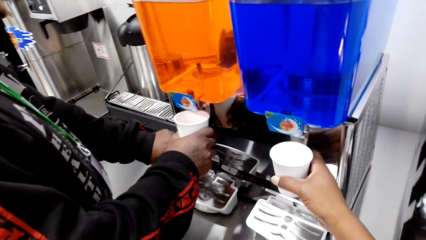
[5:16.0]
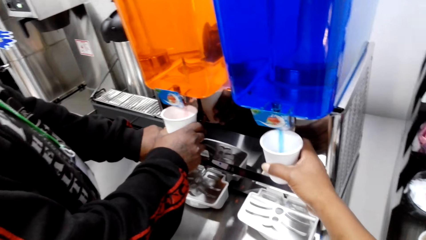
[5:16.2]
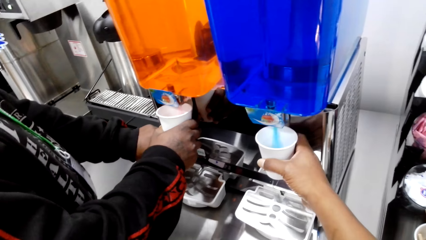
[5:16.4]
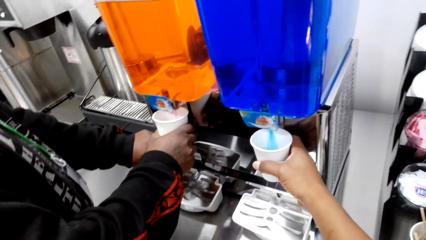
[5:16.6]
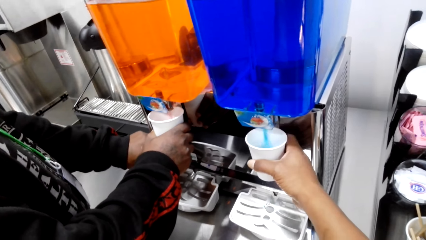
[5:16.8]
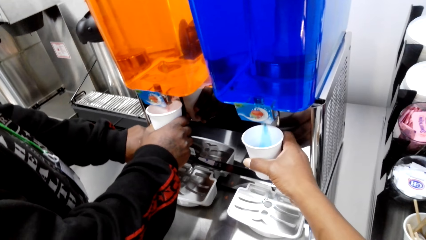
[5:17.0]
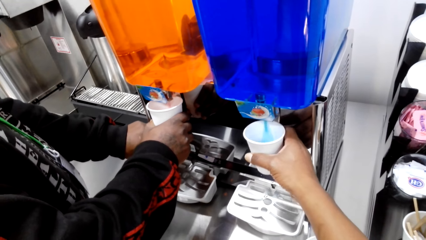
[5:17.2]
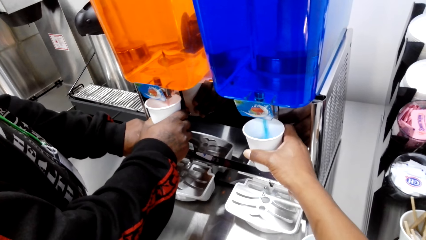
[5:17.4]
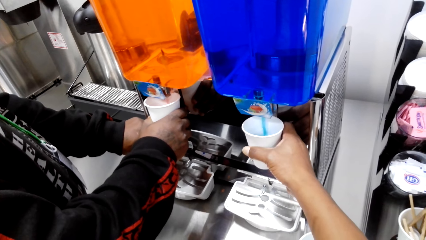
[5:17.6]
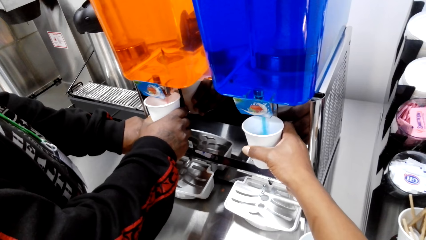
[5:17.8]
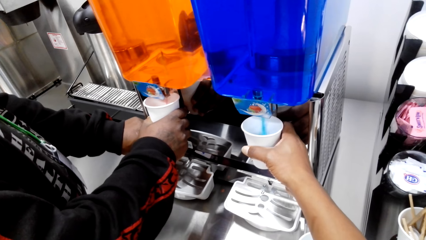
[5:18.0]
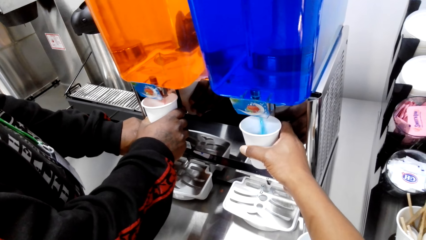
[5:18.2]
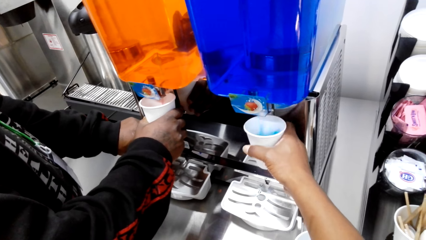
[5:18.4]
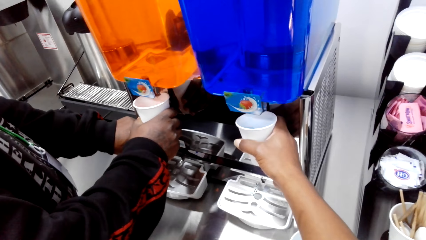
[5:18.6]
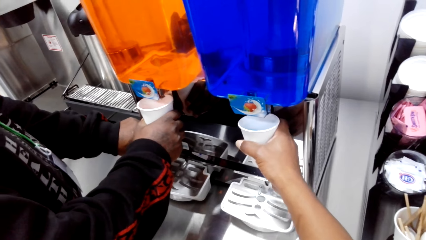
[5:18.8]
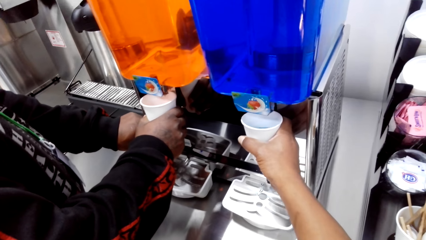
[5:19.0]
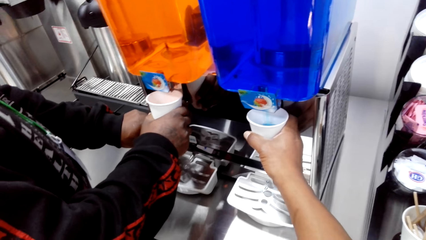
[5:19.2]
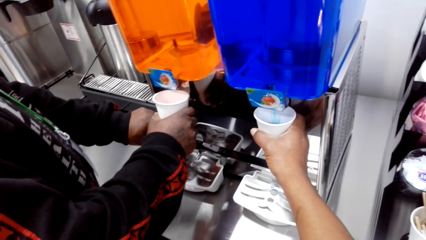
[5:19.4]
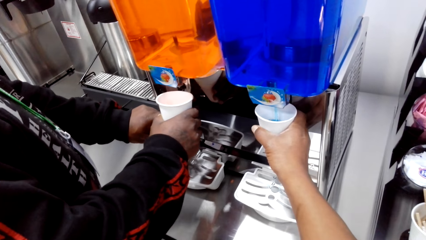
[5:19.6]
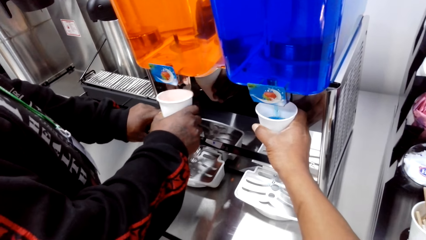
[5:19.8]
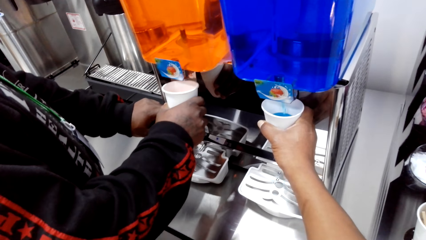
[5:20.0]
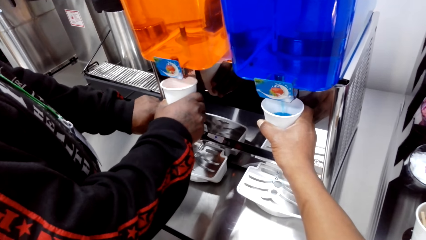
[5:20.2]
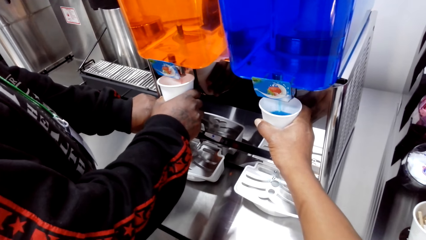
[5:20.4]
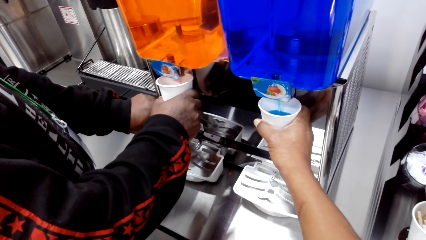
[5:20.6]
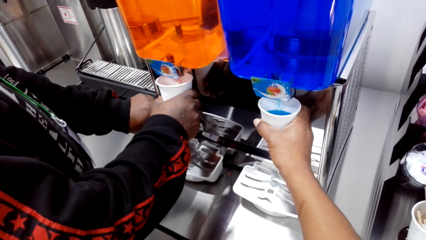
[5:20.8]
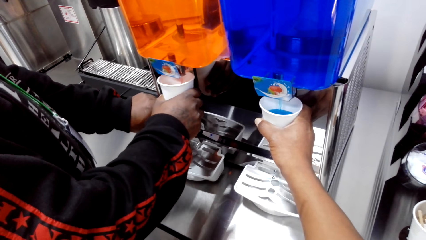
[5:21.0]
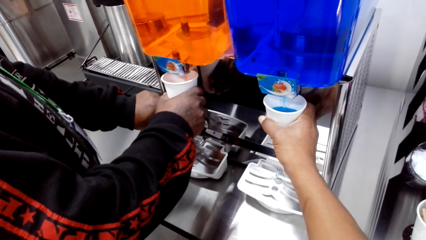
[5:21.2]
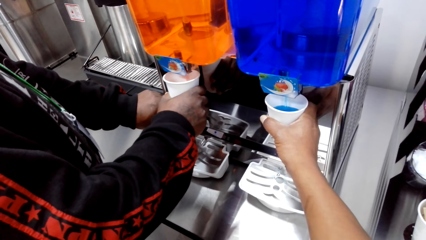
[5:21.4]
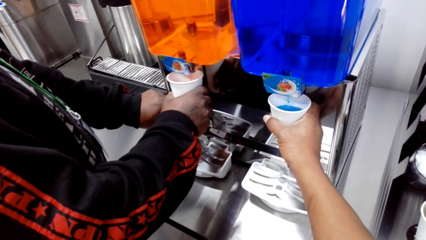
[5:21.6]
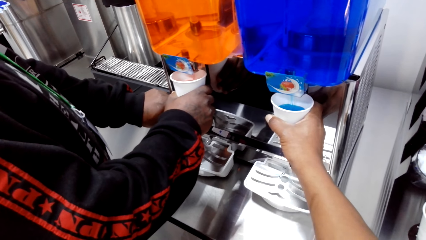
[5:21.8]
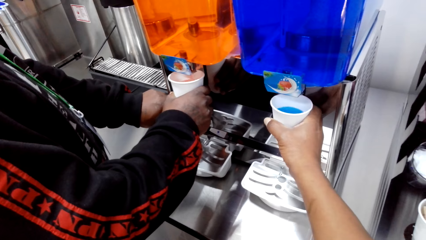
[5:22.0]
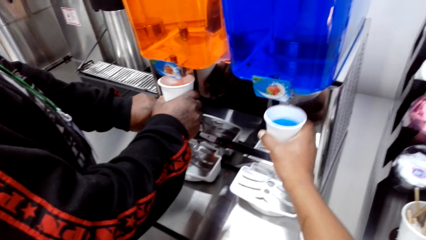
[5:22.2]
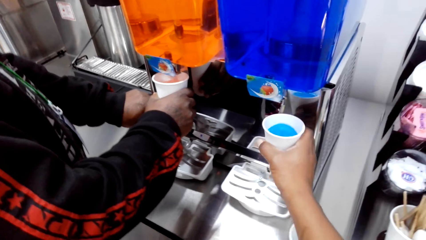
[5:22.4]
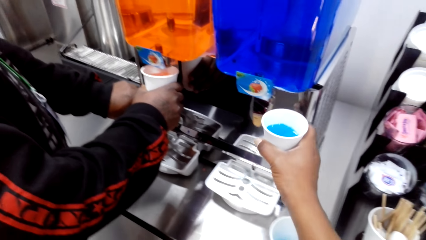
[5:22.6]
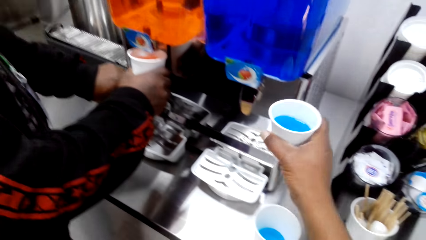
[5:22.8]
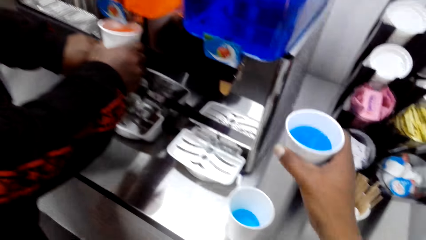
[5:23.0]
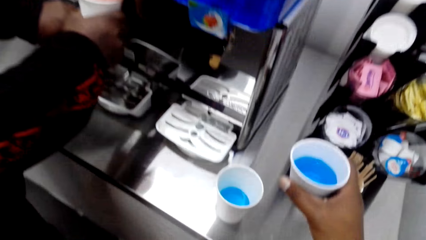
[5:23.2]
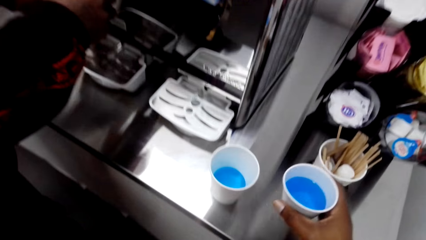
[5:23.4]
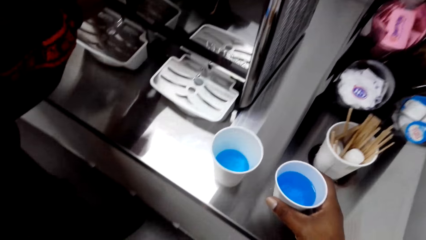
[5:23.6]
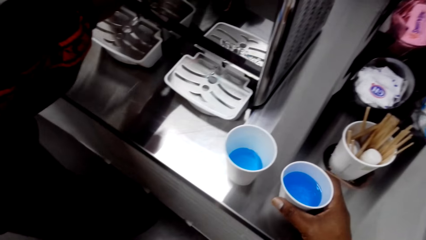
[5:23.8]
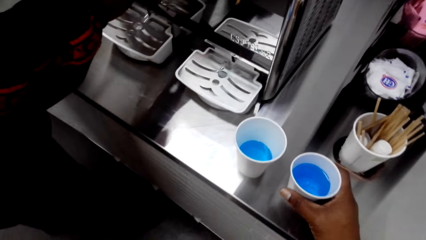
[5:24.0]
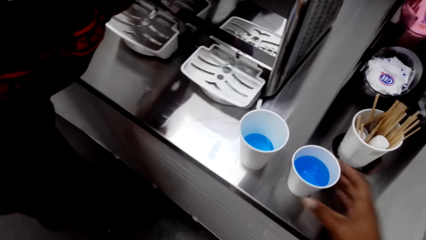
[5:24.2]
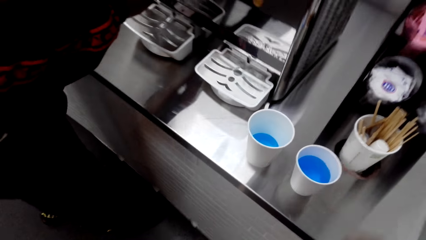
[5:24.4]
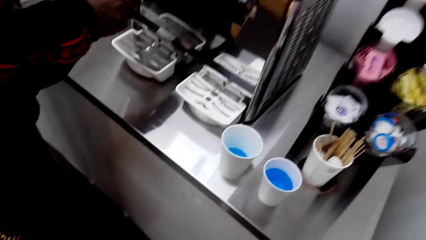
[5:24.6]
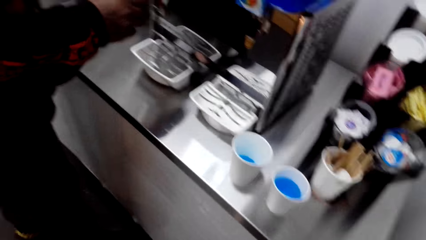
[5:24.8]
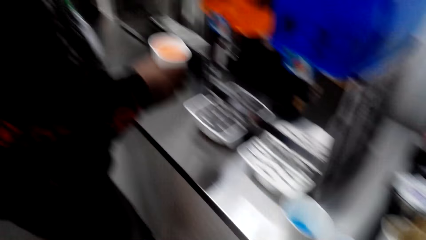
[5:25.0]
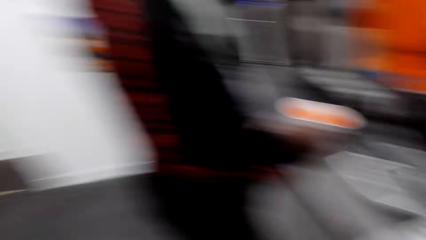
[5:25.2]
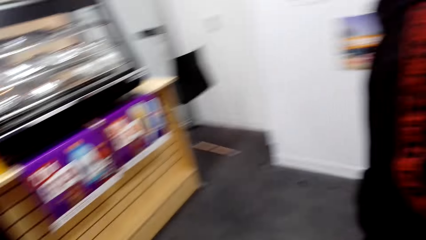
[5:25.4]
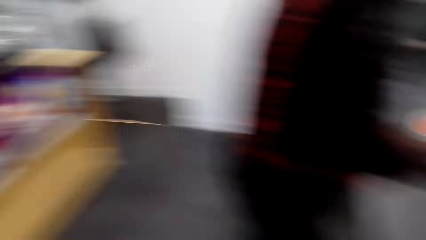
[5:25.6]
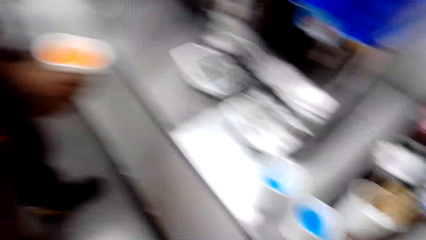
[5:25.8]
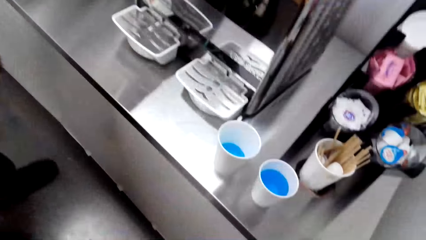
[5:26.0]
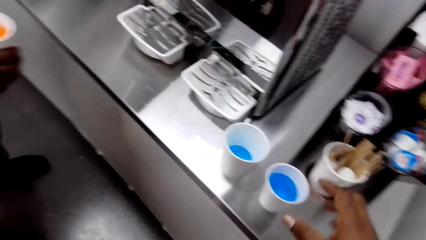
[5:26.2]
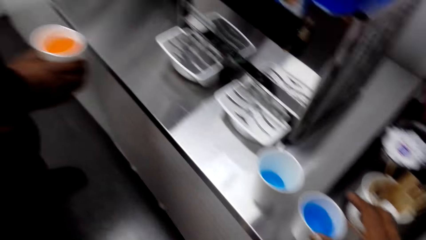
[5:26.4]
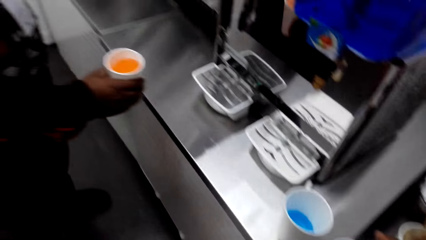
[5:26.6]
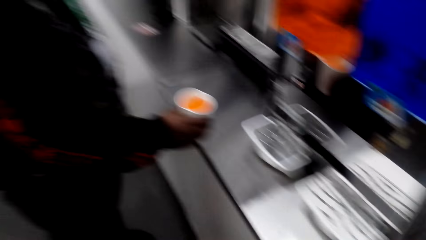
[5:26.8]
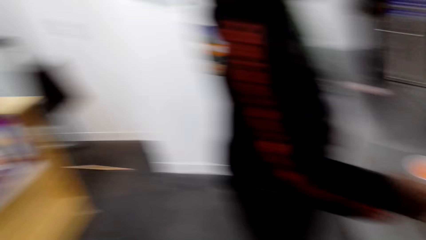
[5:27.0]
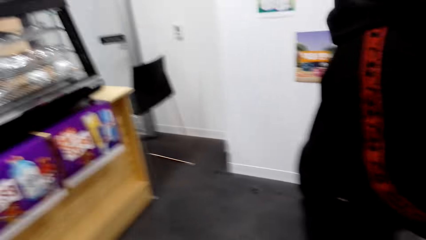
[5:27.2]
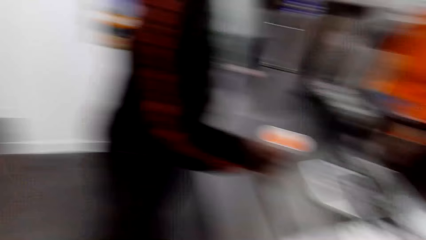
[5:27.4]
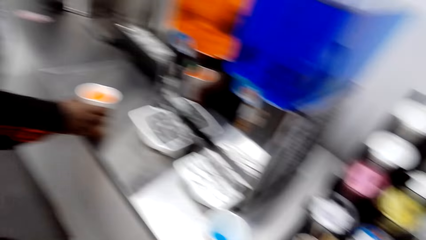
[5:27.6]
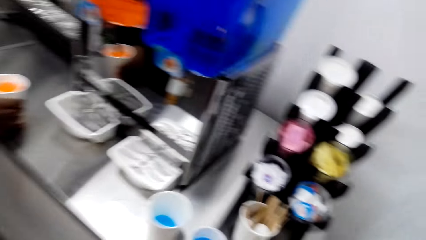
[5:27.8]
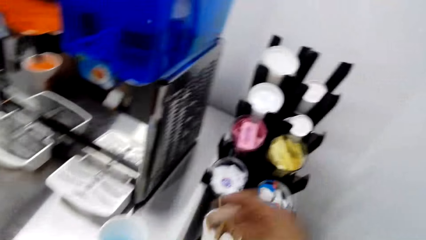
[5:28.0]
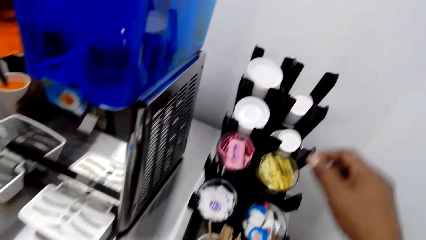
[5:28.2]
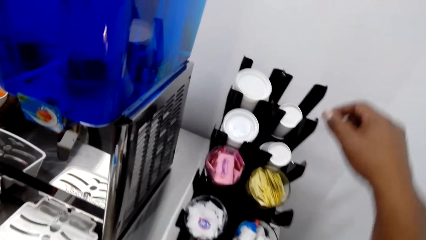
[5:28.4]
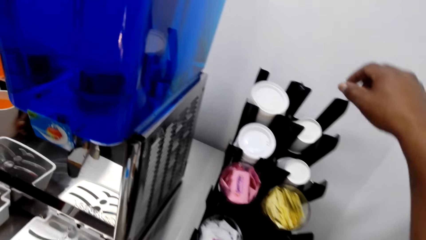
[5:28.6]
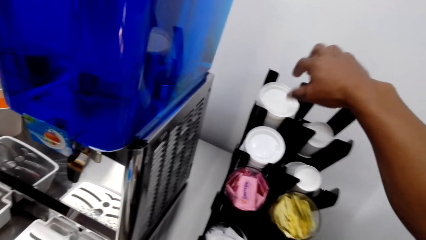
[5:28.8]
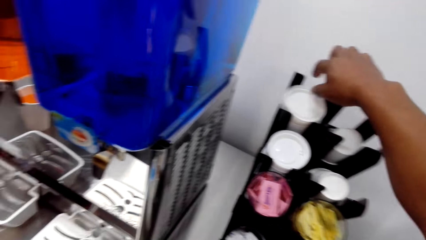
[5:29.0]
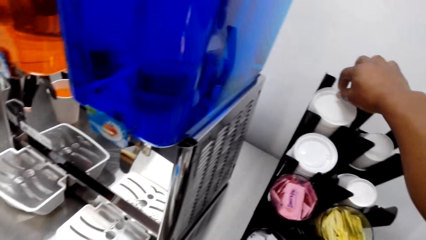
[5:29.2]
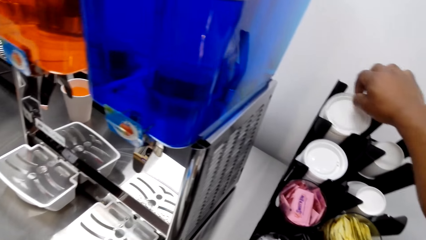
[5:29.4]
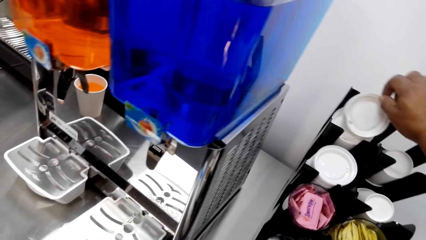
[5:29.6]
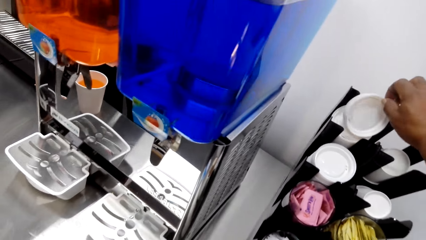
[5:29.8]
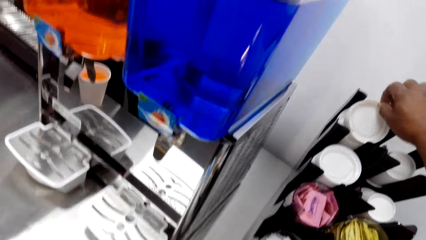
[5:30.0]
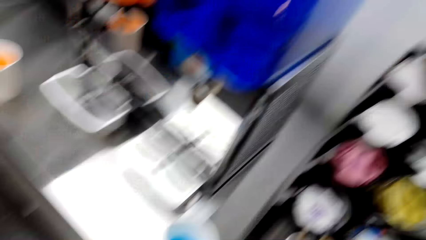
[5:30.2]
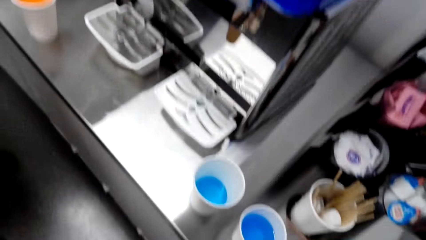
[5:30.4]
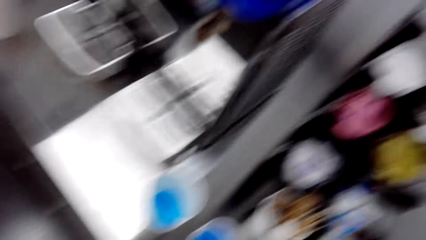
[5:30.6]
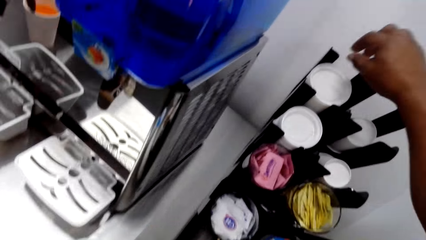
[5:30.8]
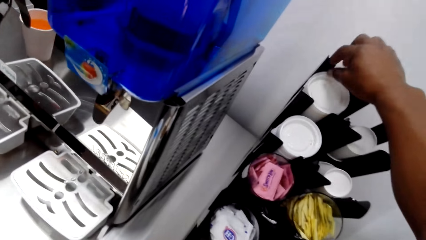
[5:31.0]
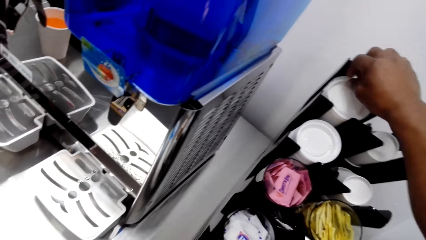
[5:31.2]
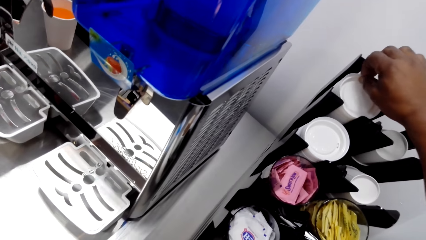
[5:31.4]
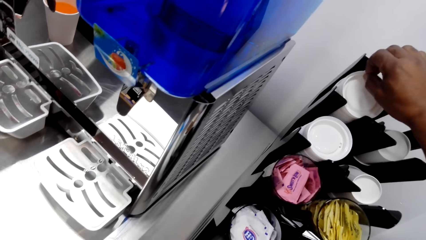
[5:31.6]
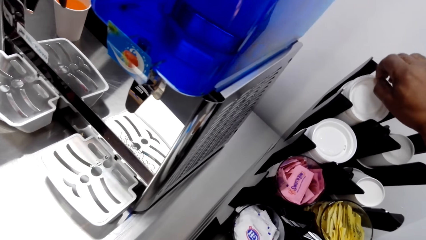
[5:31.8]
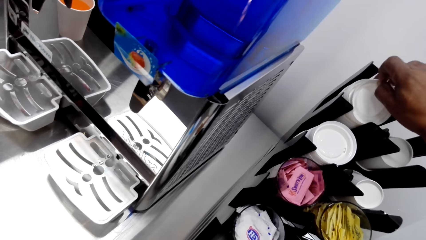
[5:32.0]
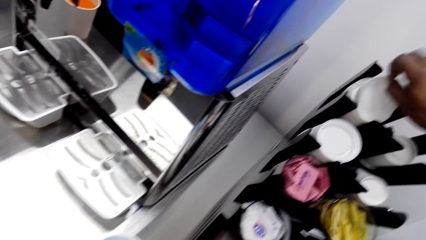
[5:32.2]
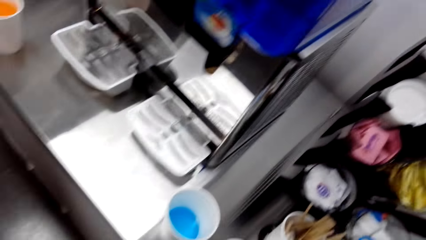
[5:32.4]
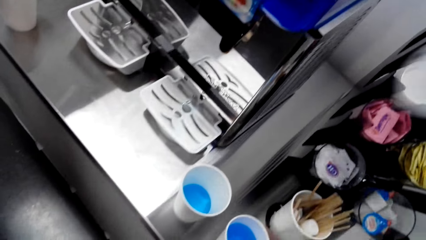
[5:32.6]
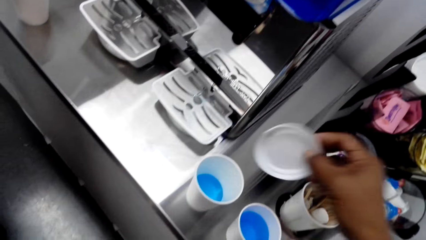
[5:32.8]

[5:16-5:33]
The camera wearer picks up a tumbler. A person pours juice into the tumbler. The camera wearer puts the tumbler on the table. They drop a cup. They look around. They pick up the tumbler. They pick up a cup lid.
